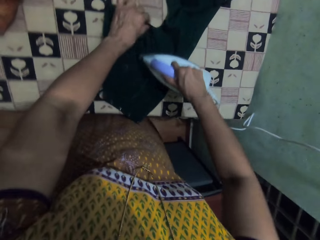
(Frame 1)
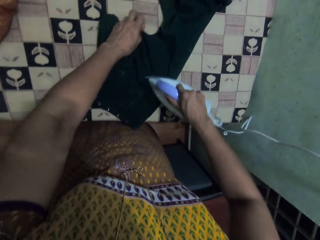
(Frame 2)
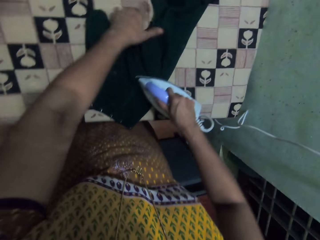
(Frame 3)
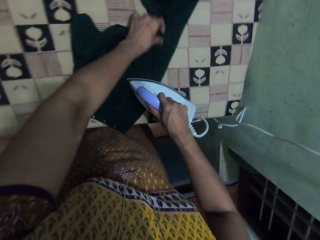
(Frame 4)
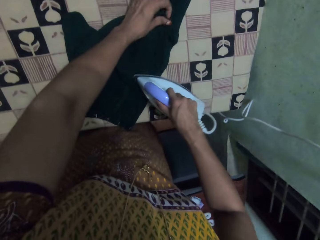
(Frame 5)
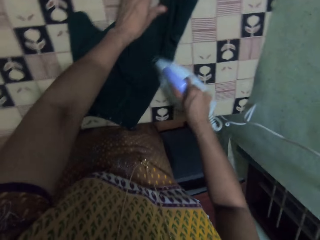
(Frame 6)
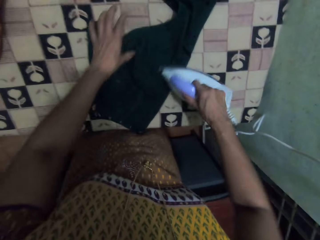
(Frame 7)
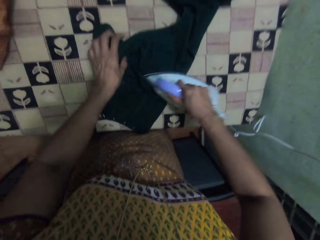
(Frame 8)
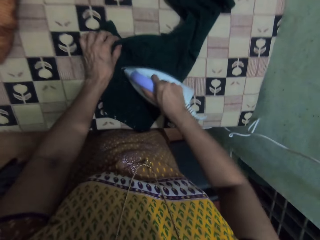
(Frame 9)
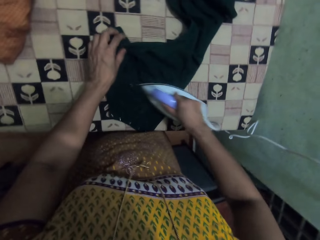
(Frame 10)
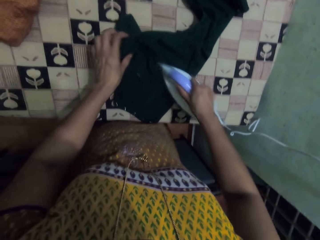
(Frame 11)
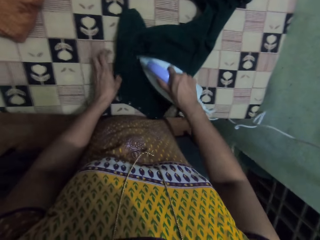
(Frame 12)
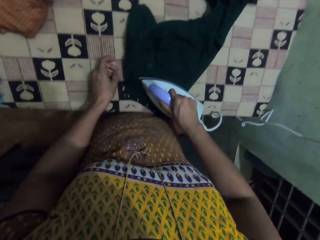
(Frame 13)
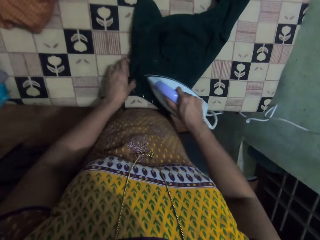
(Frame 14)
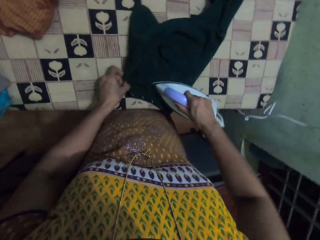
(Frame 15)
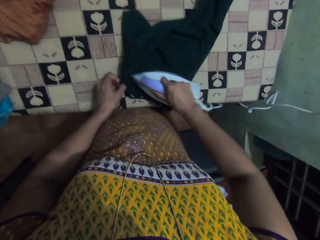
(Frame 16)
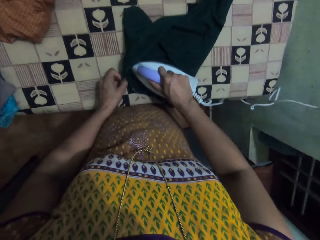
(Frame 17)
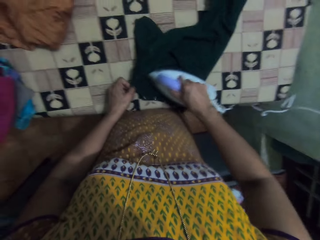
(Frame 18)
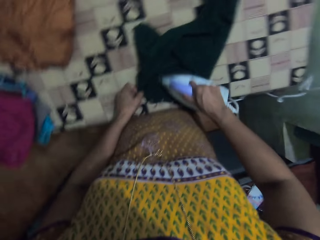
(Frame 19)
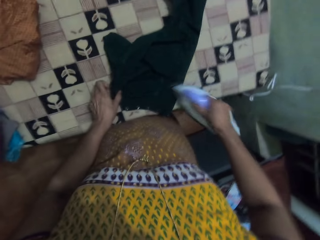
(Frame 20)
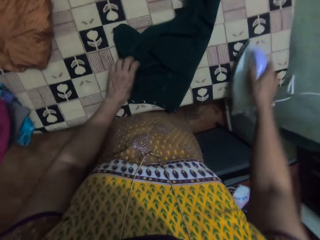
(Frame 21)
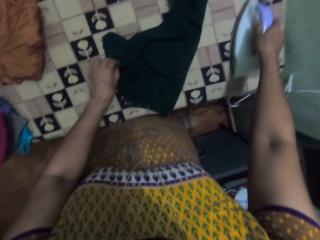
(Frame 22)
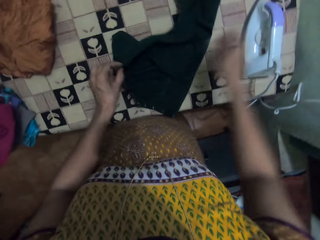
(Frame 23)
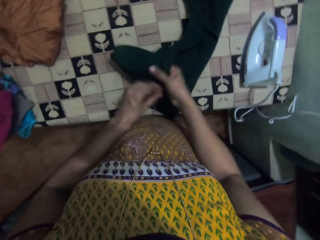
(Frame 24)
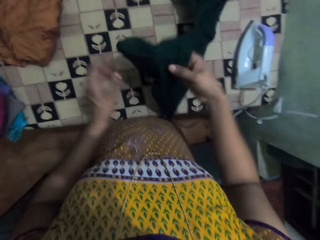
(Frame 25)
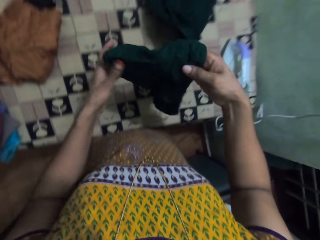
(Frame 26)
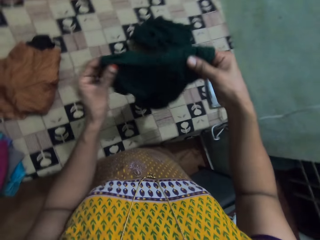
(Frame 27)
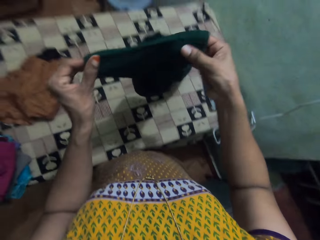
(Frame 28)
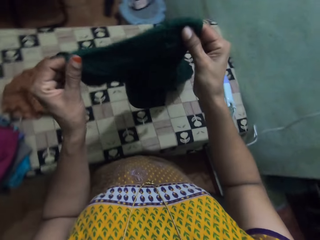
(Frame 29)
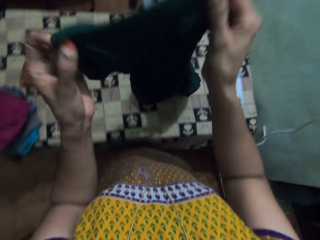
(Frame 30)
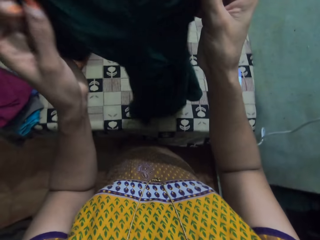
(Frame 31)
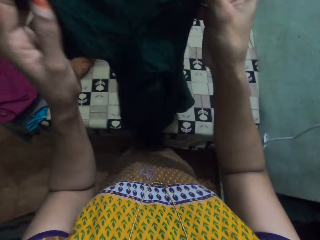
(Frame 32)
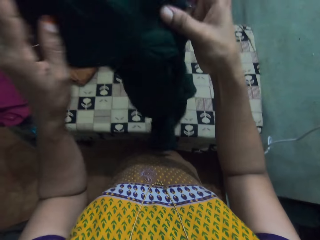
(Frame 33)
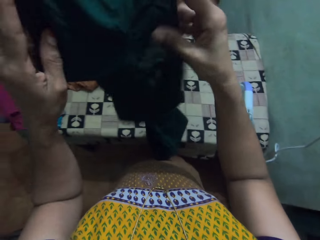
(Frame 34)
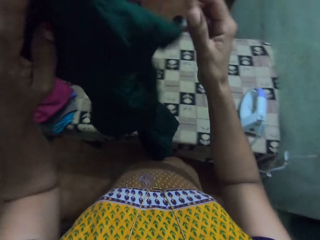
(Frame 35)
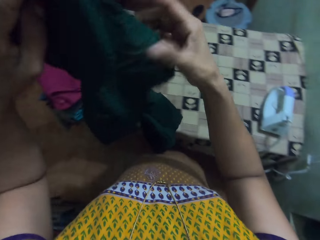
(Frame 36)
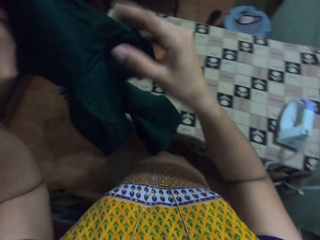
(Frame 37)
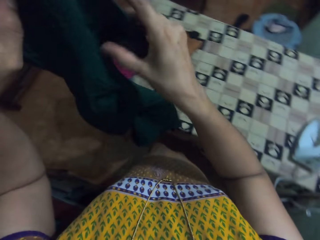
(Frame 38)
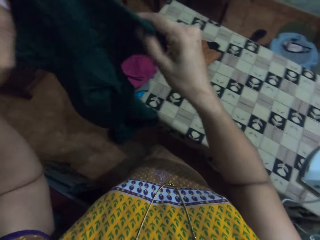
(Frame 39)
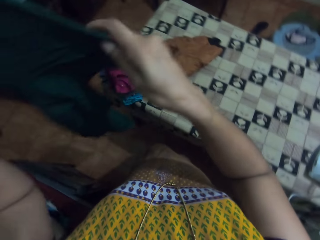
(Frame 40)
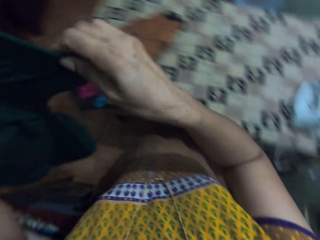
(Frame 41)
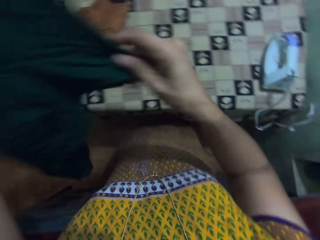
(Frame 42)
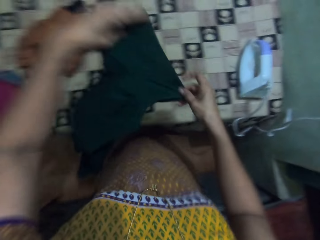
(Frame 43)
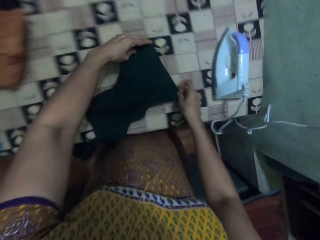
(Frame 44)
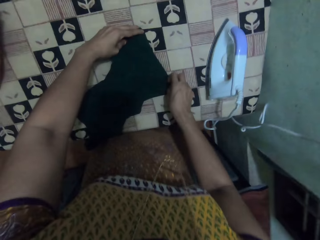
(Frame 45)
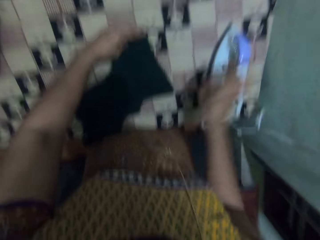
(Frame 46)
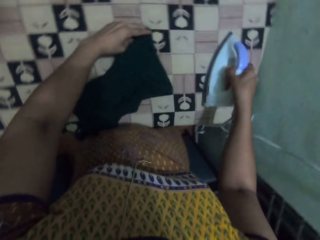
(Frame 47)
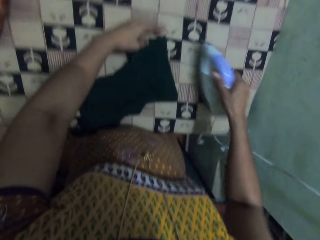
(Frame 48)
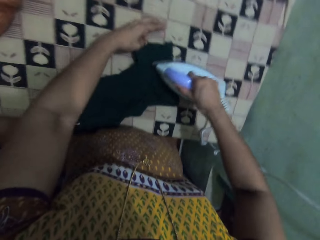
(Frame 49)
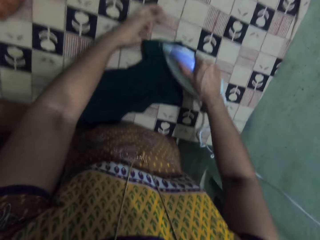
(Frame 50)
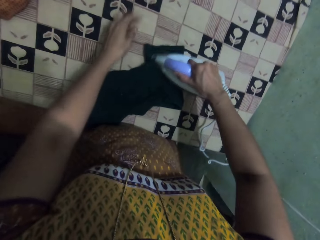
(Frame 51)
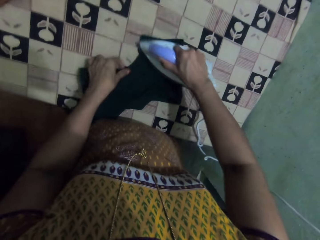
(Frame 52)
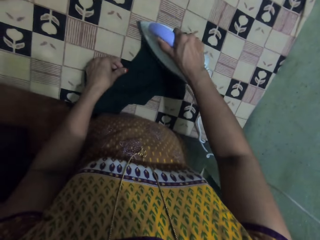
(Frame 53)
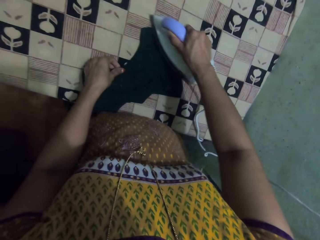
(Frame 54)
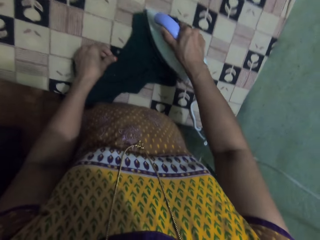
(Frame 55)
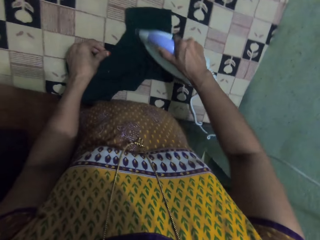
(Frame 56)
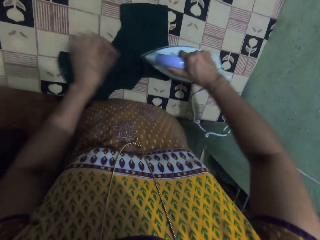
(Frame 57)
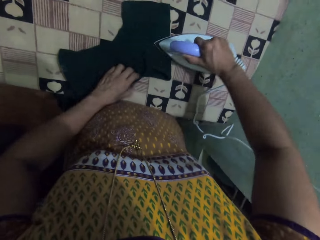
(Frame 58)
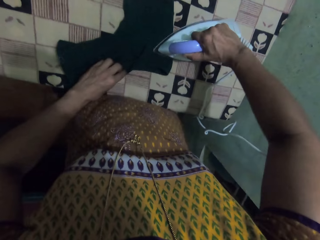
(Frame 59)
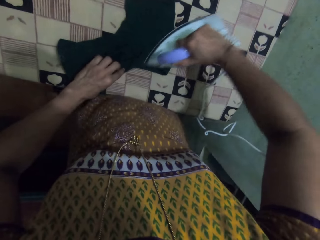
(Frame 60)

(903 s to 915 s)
The camera wearer puts the iron on the table. They lift up the cloth. They touch the cloth. They arrange the cloth on the table. They put the cloth down. They take the iron. They iron the cloth.

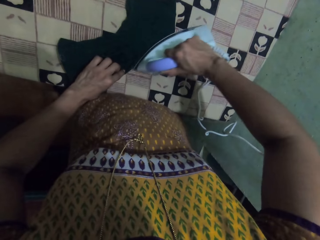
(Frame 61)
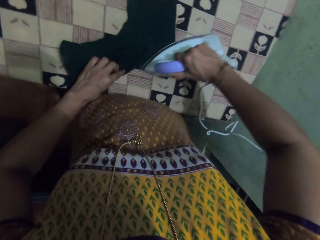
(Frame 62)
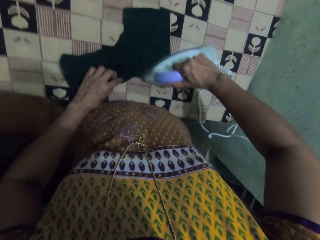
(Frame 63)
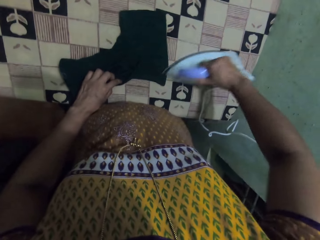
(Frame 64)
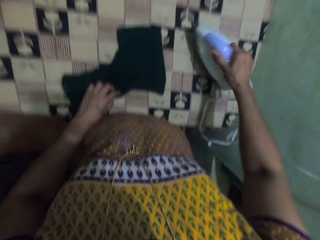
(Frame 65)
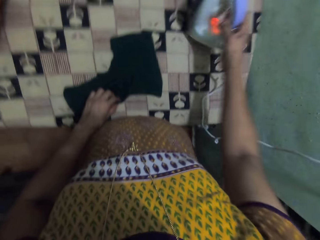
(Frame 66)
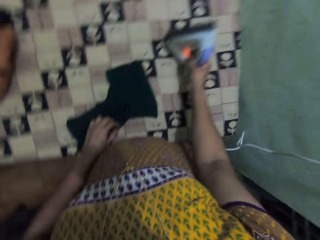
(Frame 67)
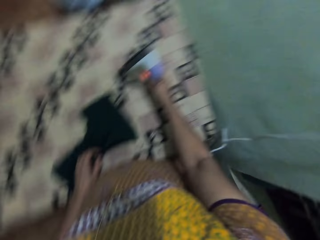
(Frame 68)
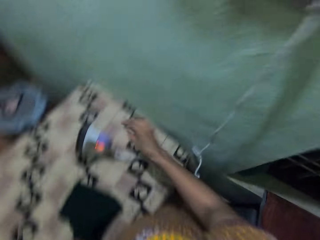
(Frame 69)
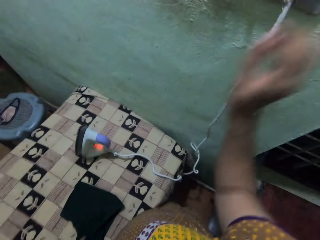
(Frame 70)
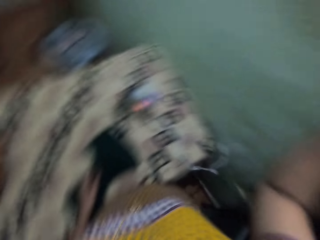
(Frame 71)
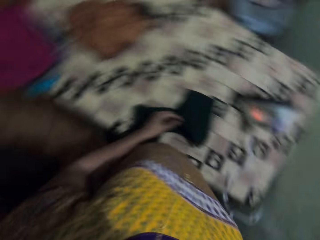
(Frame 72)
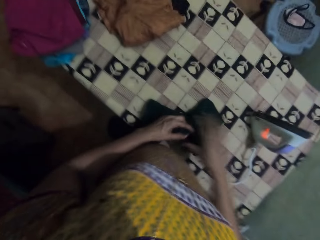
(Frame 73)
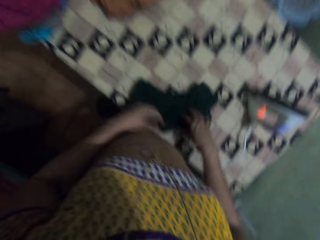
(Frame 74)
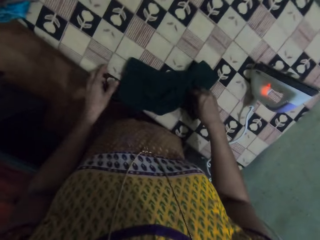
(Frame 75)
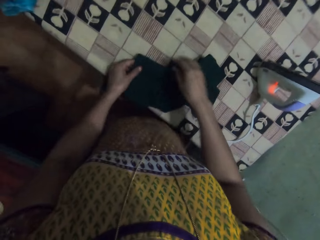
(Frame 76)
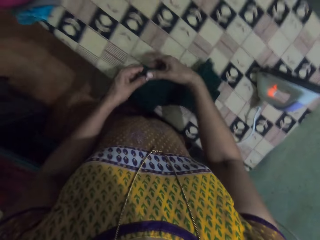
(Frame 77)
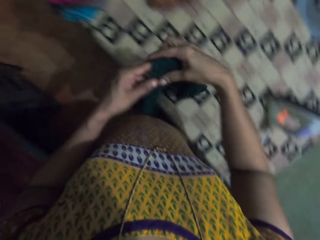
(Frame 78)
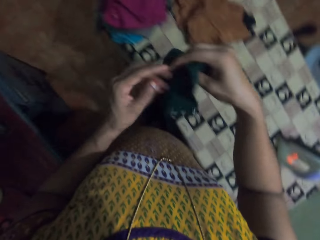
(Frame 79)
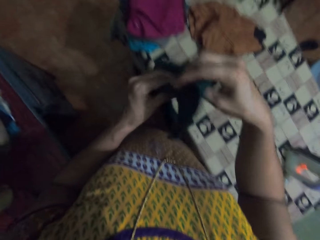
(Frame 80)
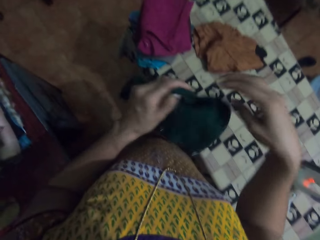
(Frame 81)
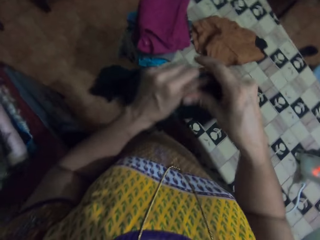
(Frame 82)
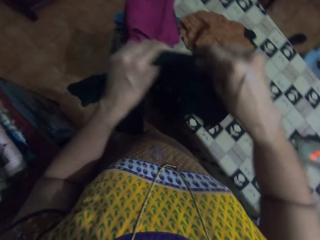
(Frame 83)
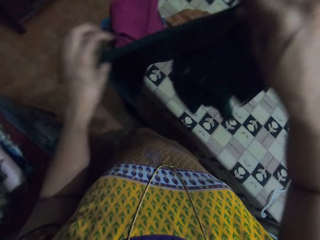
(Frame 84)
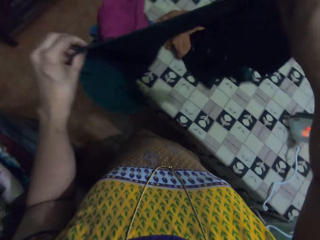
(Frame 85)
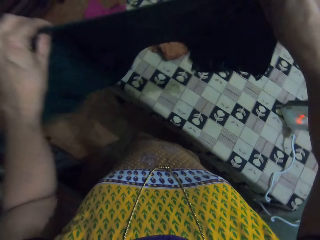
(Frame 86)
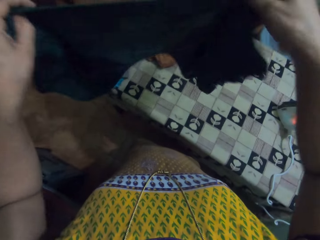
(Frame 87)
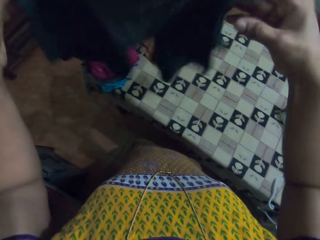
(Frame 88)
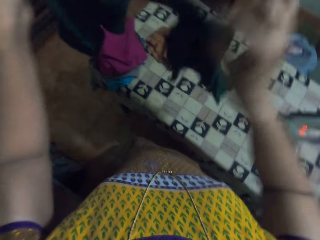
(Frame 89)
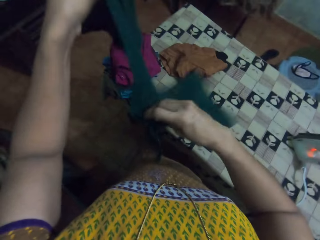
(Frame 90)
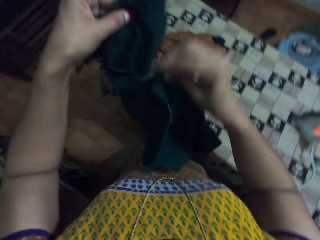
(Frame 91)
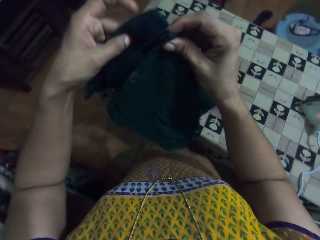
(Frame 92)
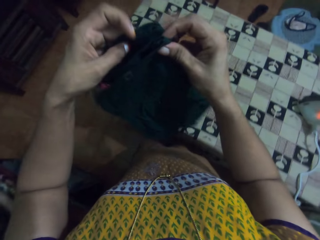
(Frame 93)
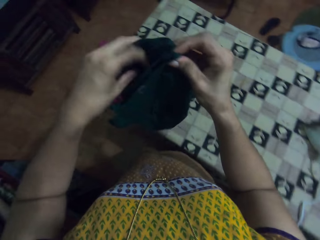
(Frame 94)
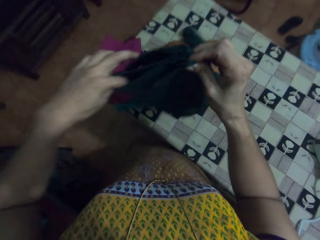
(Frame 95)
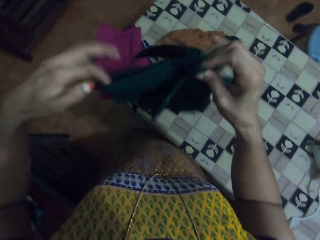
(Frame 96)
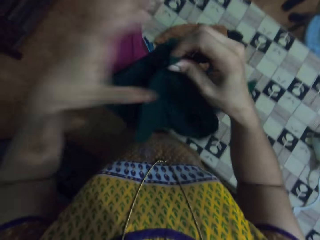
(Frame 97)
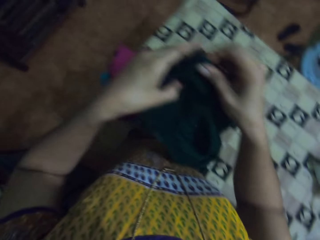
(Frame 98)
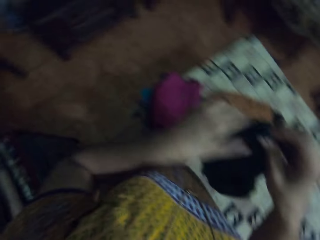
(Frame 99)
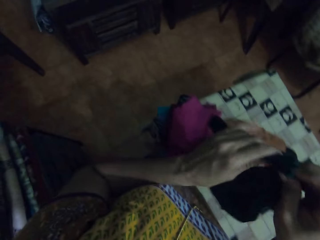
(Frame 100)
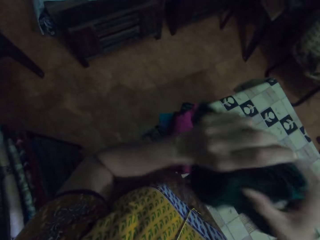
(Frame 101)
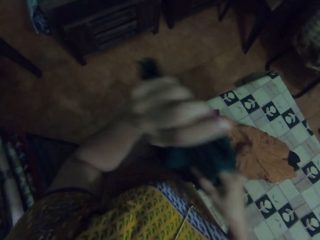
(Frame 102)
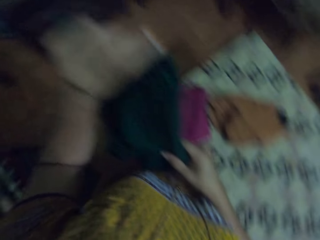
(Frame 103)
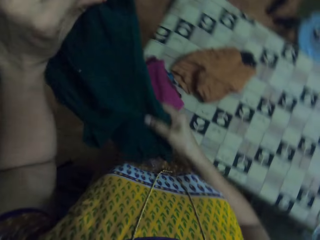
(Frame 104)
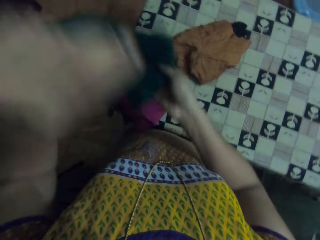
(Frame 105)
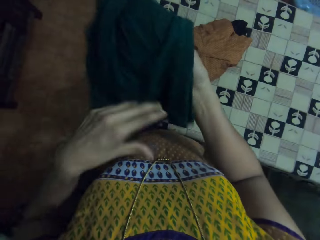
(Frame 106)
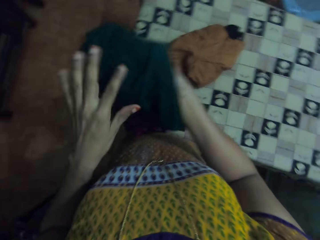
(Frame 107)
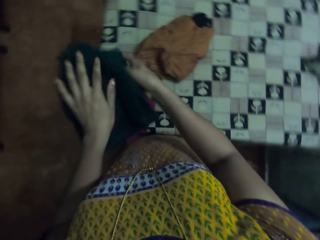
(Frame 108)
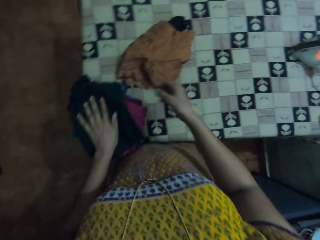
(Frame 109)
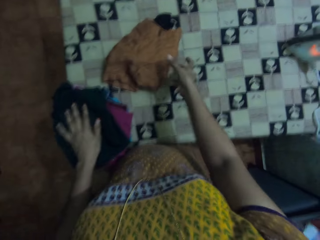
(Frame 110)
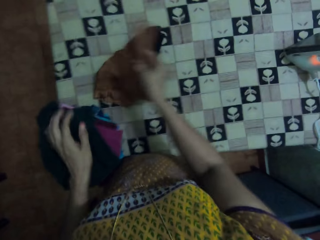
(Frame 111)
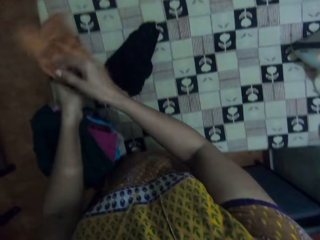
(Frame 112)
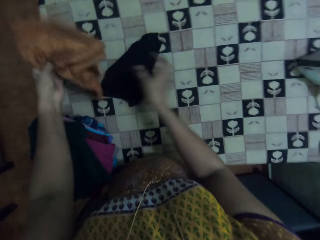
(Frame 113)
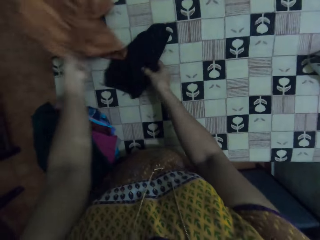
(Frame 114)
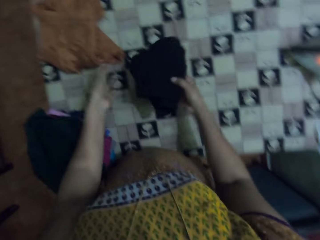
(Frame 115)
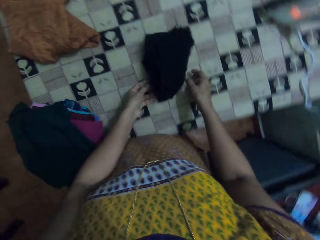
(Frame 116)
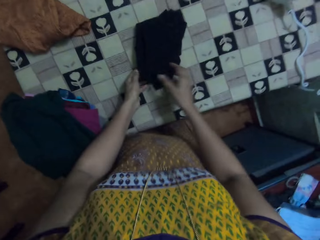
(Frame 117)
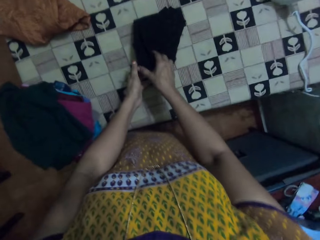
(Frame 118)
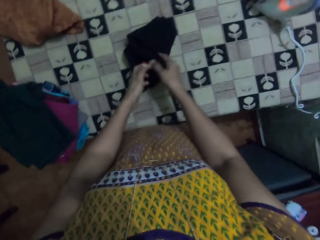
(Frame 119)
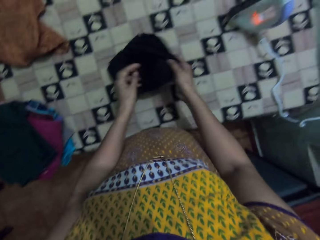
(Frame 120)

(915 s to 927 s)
The camera wearer puts the iron on the table. They lift up the cloth. They touch the cloth. They lift up the hand. They fold the cloth. They put the cloth on the table. They pick up the cloth from the table.
